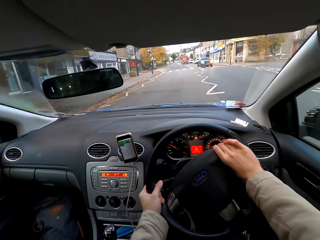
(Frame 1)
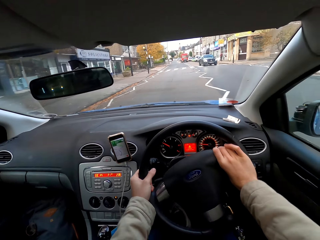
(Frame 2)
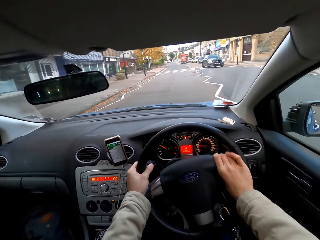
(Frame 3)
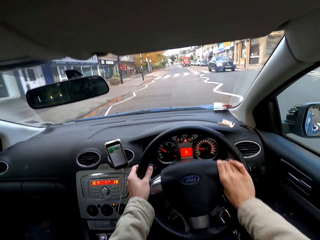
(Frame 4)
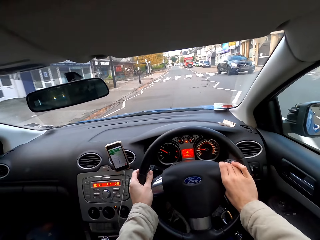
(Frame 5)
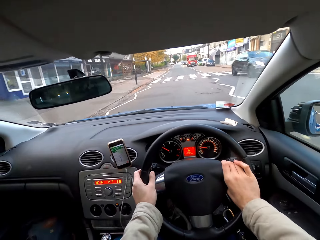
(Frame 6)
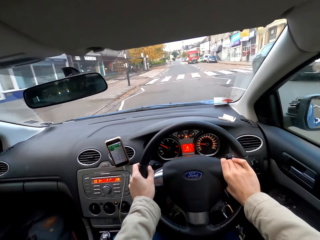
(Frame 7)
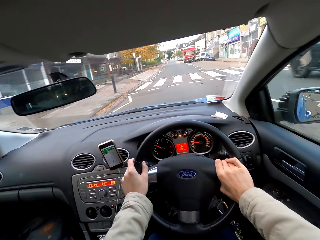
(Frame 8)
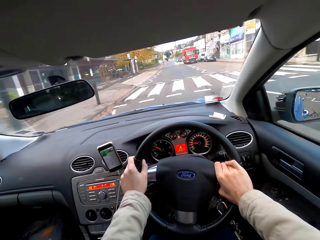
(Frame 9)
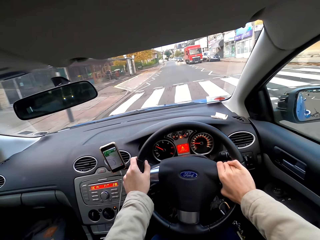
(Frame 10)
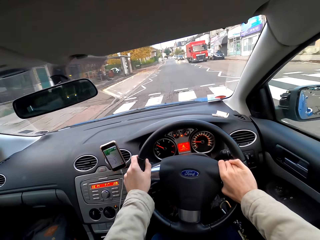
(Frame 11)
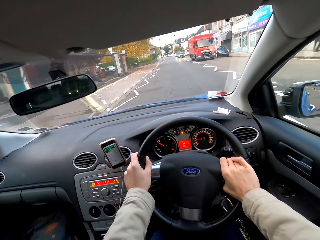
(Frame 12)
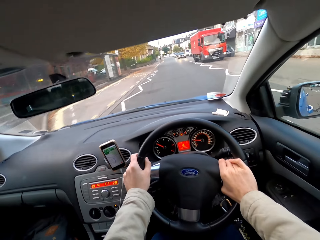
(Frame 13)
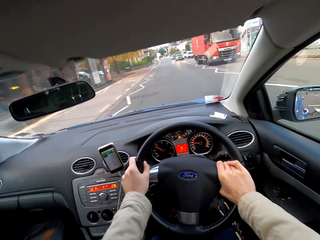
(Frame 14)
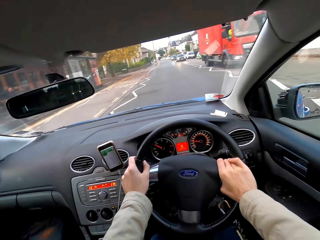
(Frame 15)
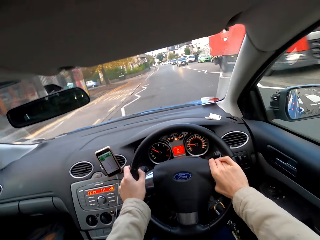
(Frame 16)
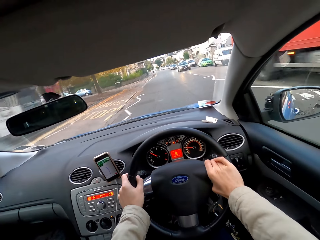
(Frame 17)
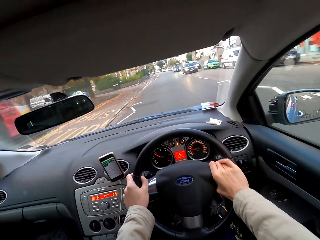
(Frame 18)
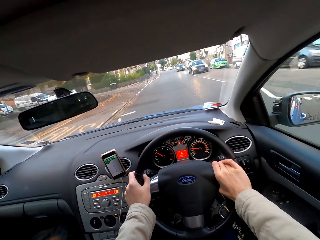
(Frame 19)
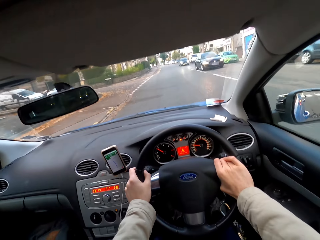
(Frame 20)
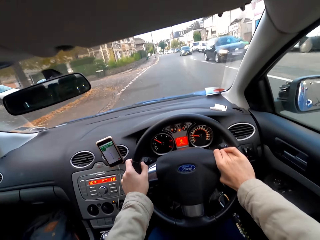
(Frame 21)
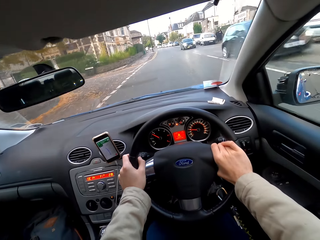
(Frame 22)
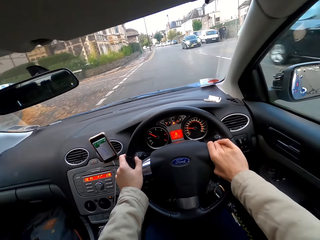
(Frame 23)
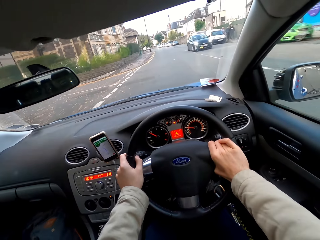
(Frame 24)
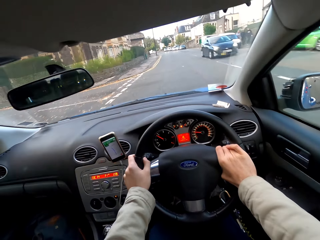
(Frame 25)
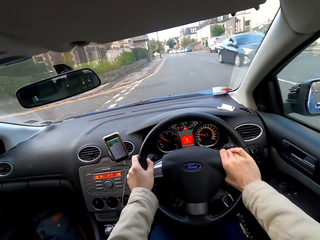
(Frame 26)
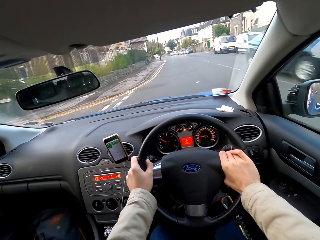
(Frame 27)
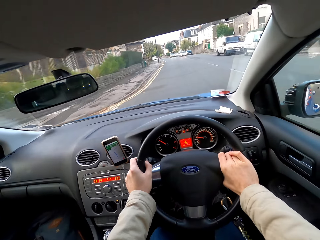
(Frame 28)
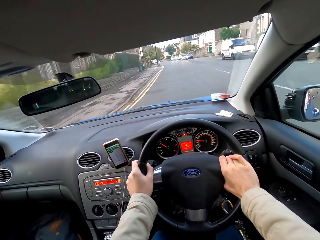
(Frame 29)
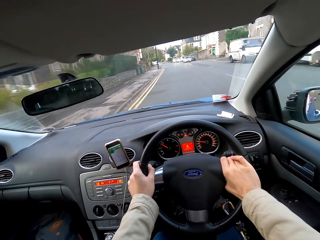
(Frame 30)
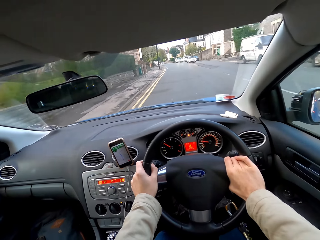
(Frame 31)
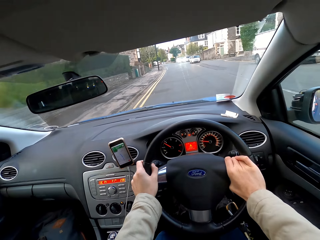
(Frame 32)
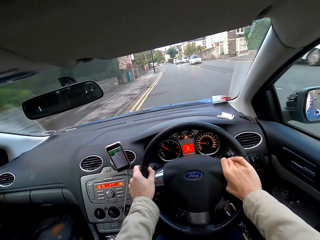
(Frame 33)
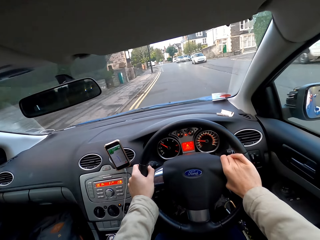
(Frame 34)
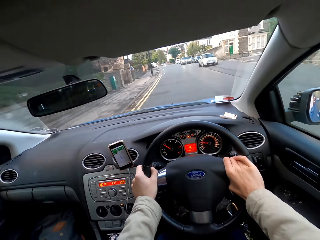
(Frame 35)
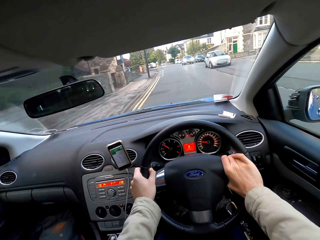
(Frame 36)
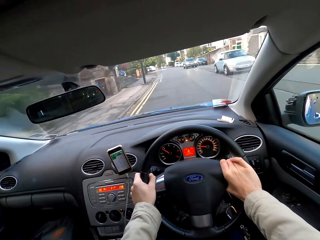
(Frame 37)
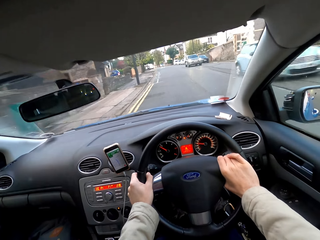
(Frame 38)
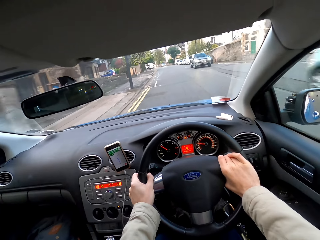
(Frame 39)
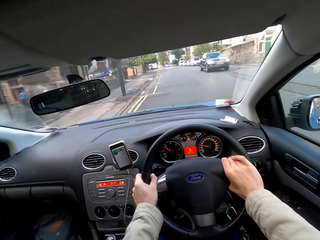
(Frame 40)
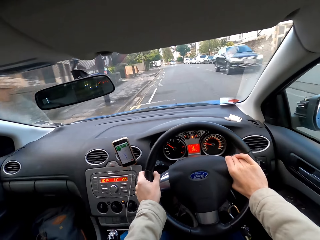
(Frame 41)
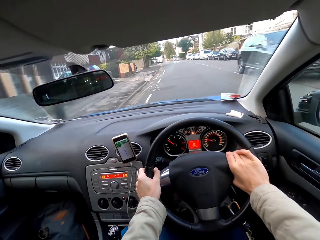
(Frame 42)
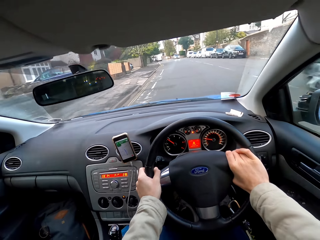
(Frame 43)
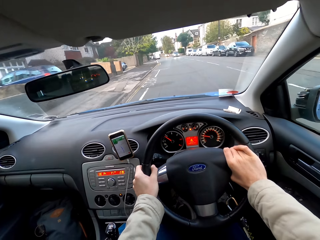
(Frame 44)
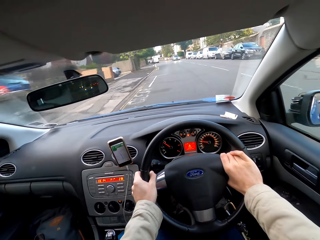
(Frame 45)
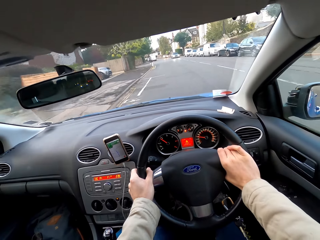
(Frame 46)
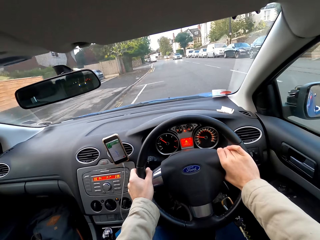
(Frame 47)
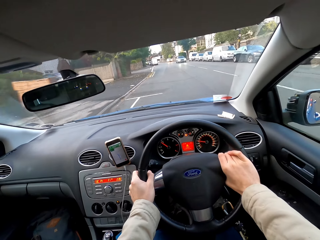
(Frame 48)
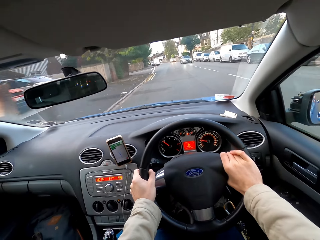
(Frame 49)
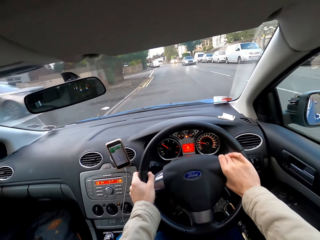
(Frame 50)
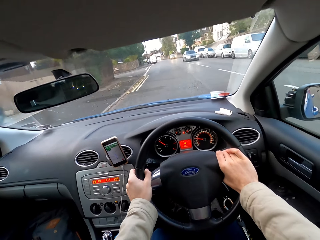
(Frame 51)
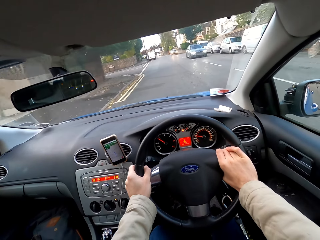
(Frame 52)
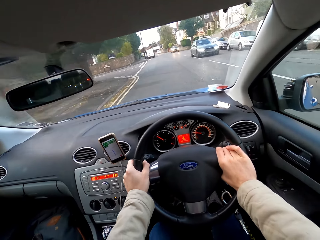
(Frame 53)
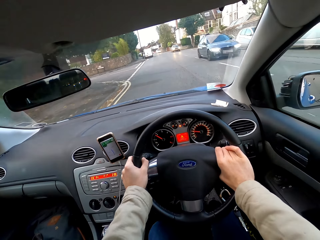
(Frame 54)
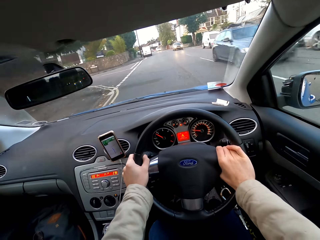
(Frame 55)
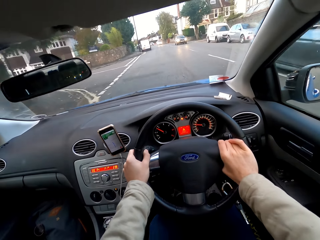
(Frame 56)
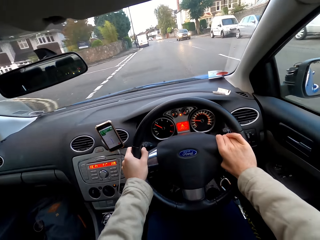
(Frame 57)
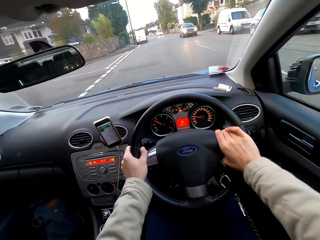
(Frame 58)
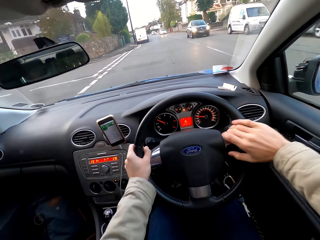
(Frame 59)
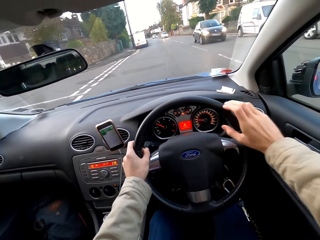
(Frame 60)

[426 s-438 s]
The camera wearer drives the car on the road with both hands past several vehicles.

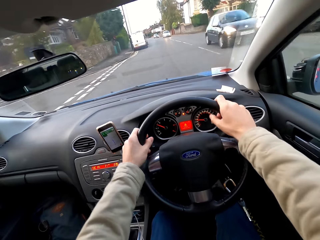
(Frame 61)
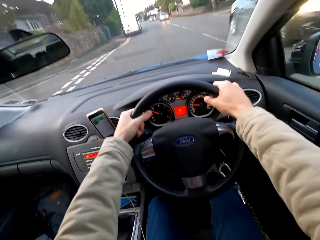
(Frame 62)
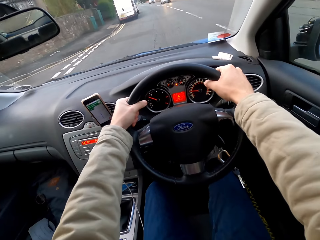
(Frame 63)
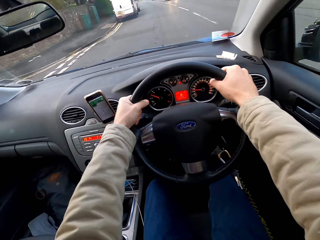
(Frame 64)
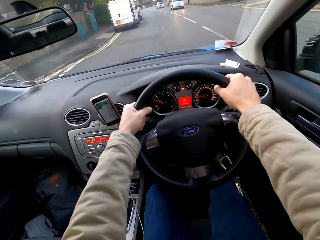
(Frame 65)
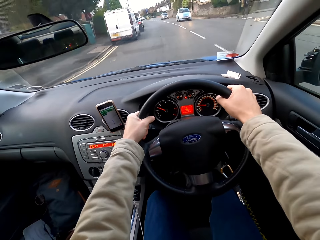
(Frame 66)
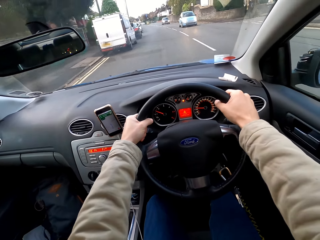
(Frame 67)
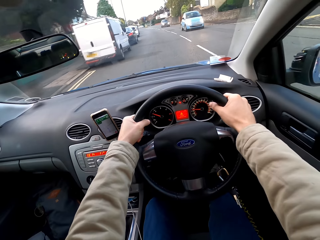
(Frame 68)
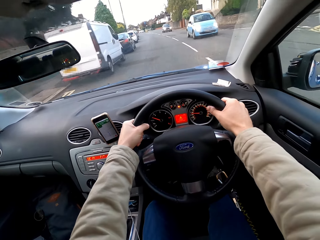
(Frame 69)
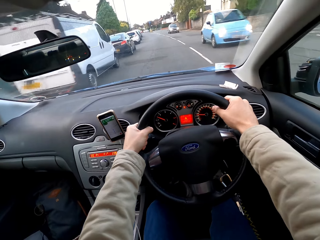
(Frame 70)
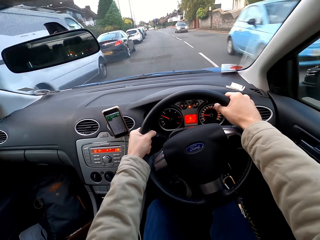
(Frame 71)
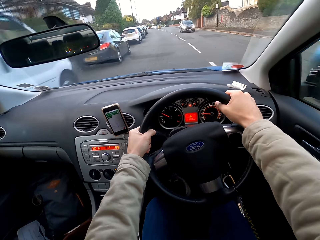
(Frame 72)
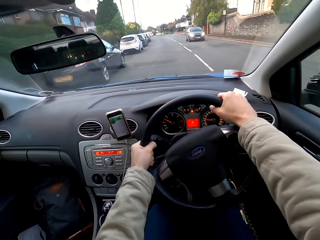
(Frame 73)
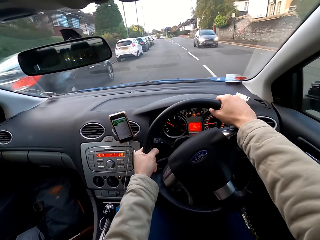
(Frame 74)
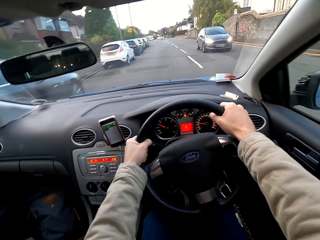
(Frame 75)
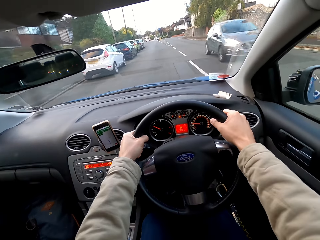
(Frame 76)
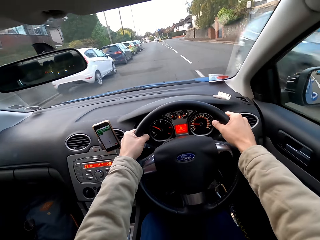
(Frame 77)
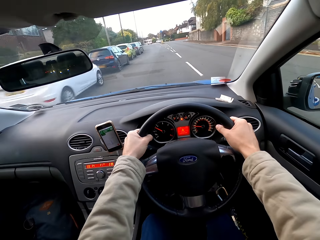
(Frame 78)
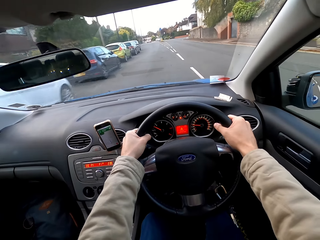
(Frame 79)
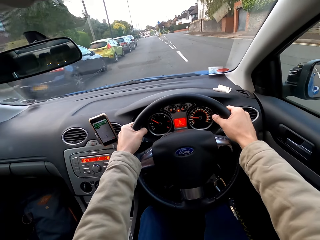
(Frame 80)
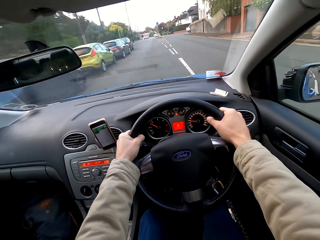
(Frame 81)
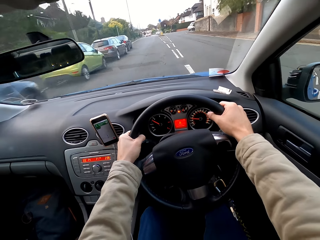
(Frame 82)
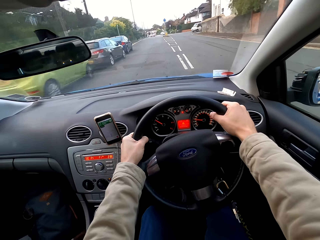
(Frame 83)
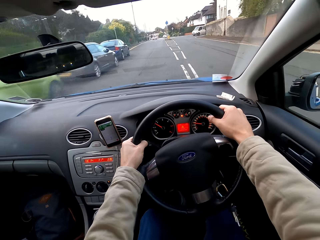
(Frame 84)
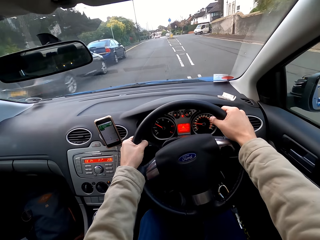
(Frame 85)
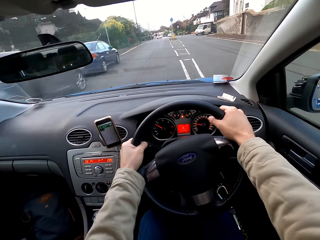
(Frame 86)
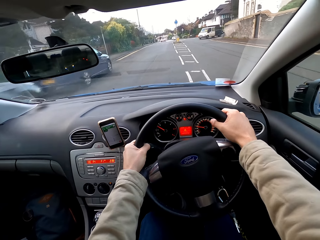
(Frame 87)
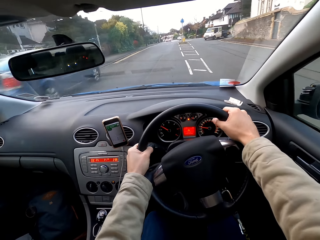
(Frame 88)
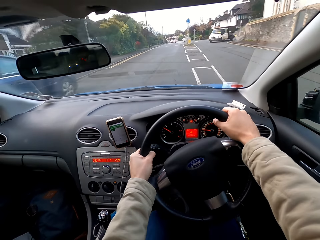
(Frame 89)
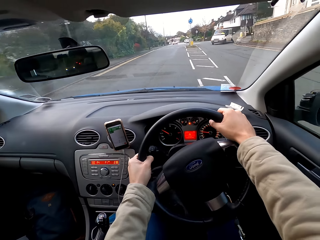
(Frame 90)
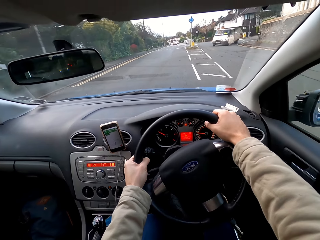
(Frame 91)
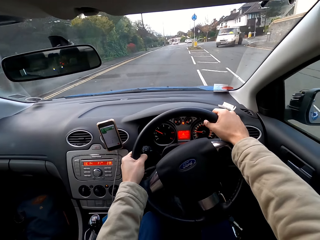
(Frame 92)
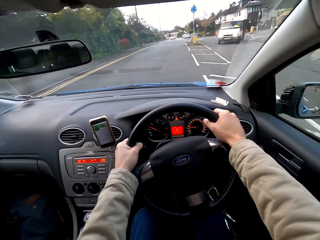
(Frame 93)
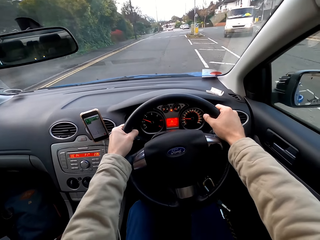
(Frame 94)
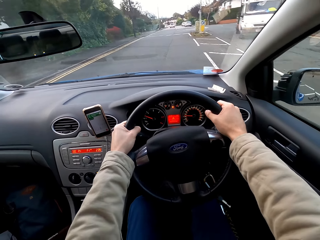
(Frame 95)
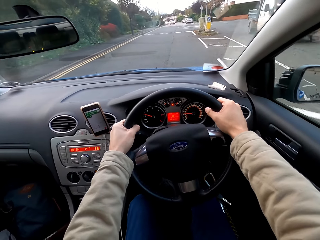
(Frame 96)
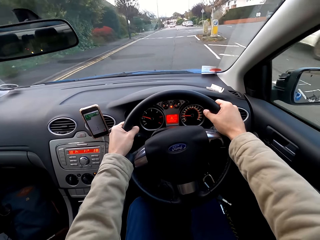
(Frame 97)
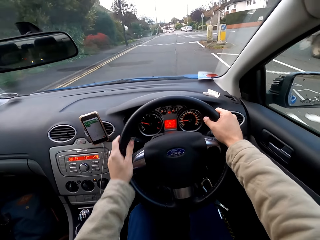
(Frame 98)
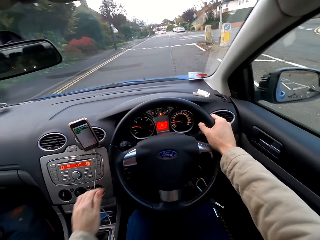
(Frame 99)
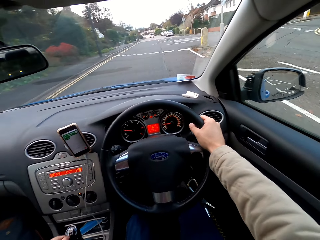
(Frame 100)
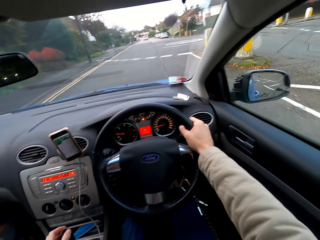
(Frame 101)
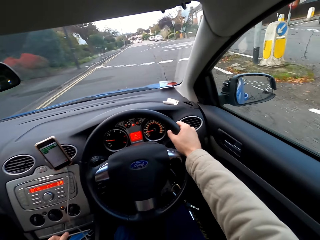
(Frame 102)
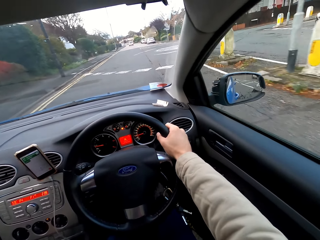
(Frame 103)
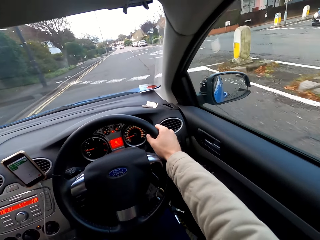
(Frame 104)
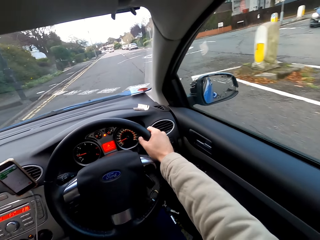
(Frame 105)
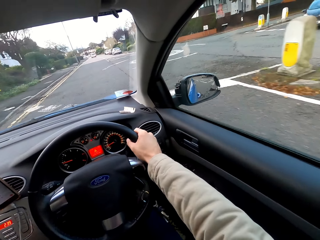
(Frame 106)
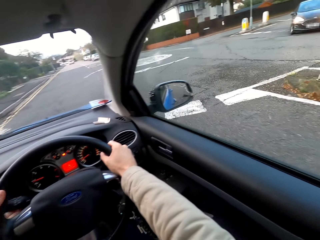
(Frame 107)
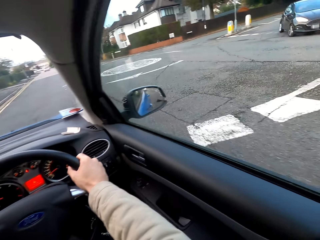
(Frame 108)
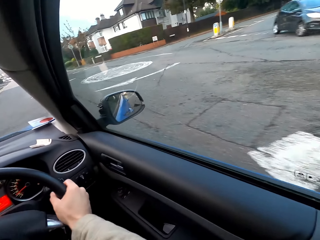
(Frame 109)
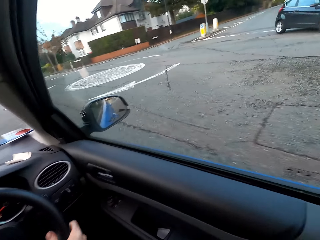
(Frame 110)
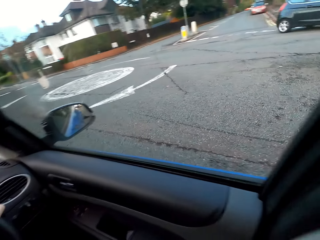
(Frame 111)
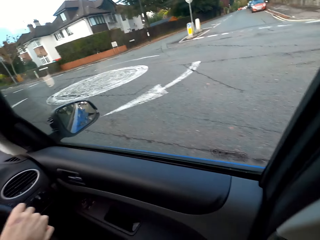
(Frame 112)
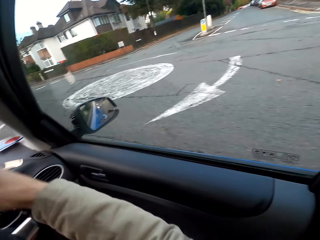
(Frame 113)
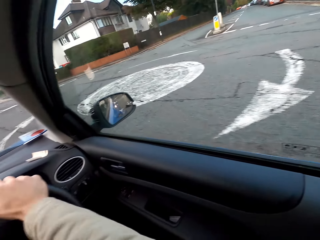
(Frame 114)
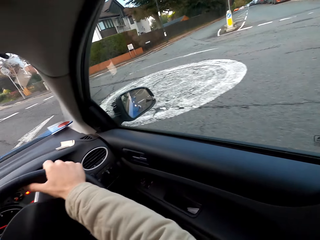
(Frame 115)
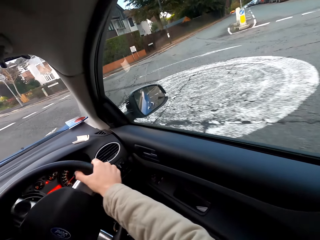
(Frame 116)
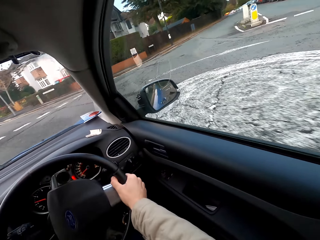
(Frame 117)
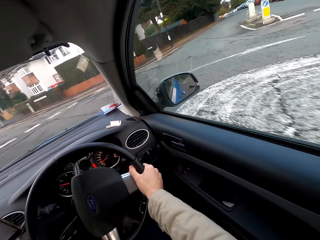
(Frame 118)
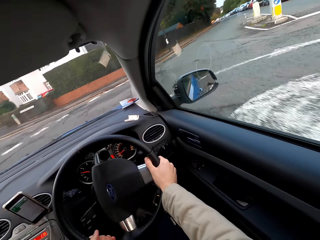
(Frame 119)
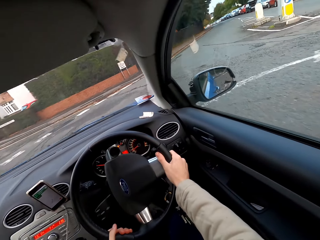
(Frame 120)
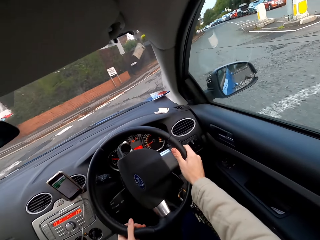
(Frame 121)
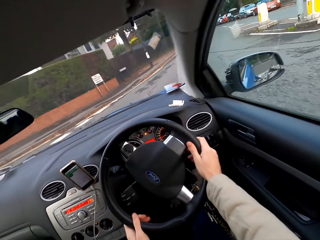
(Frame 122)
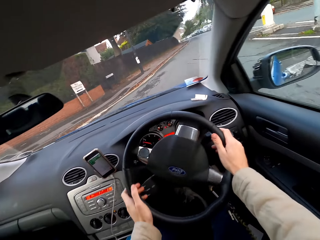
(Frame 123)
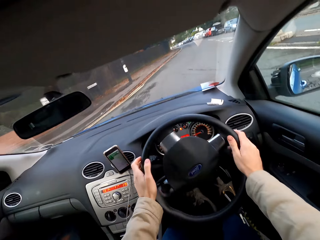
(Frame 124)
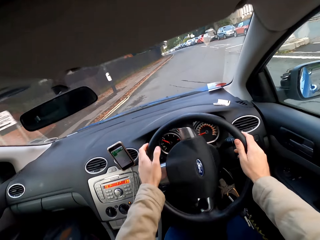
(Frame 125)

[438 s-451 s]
The camera wearer removes his left hand from the car steering. He drives the car on the road with his right hand. He holds the steering of the car with his left hand. A car drives past the camera wearer. The camera wearer drives the car on the road with both hands.
